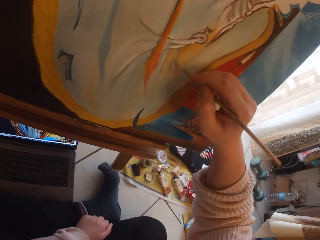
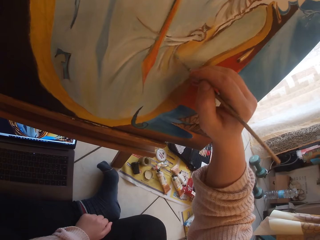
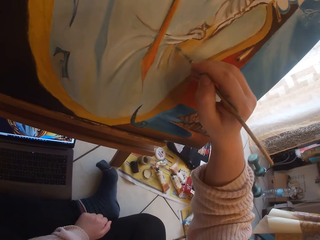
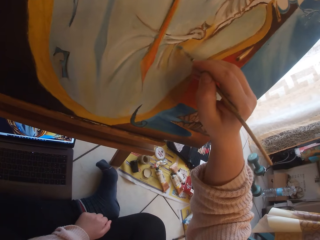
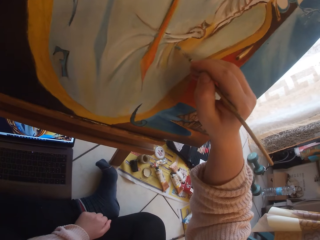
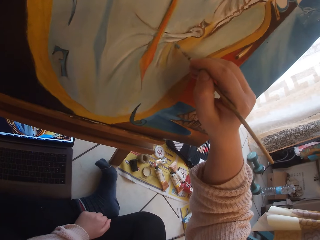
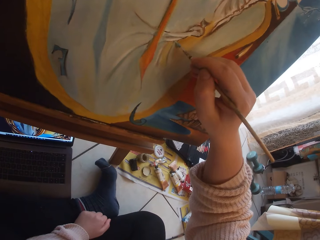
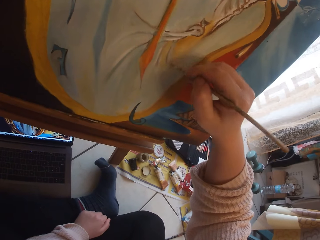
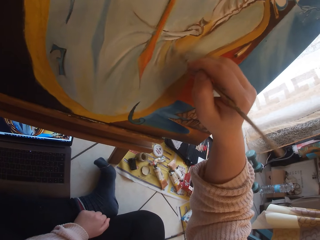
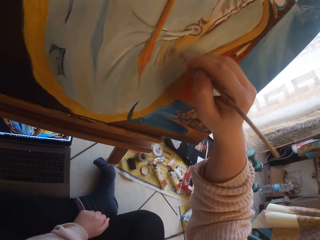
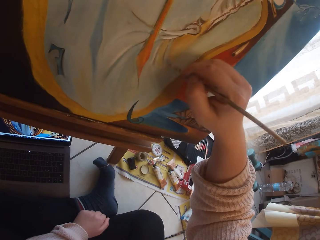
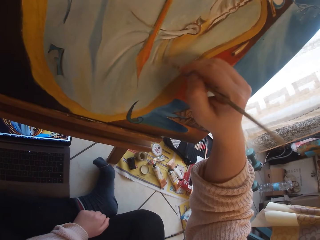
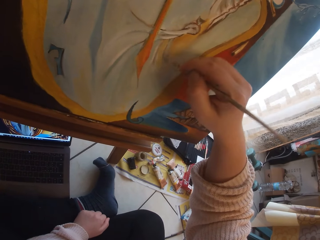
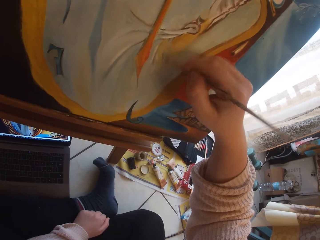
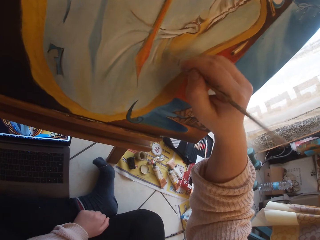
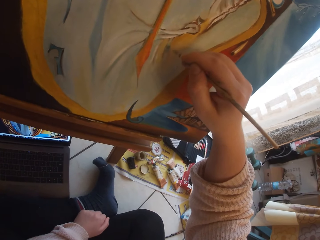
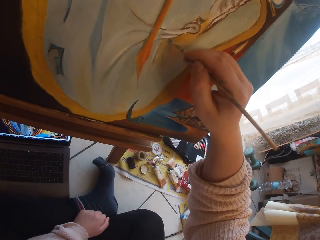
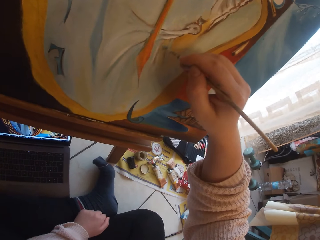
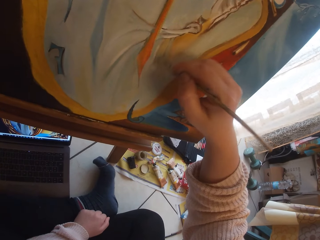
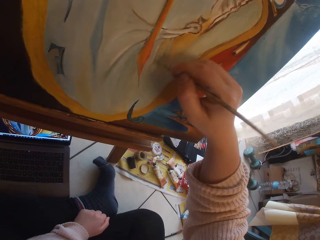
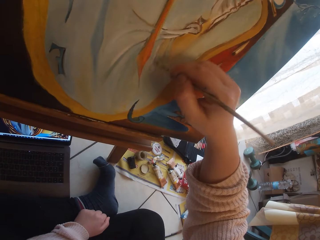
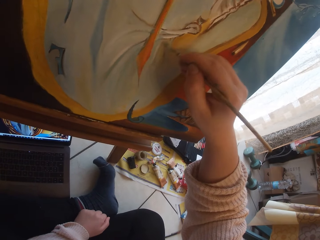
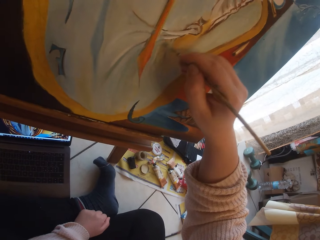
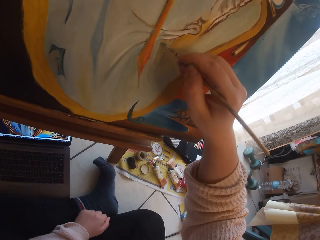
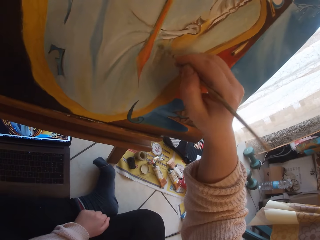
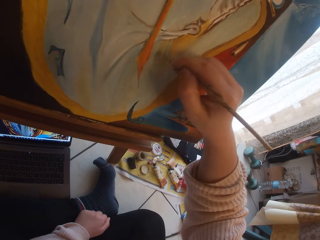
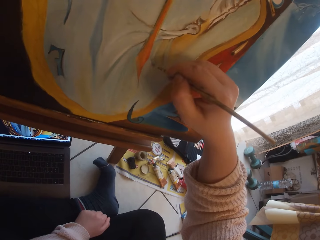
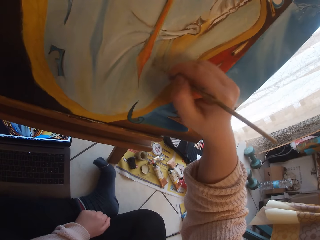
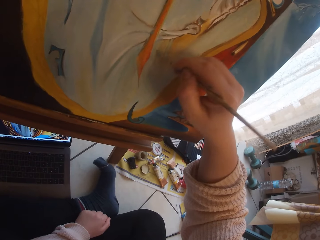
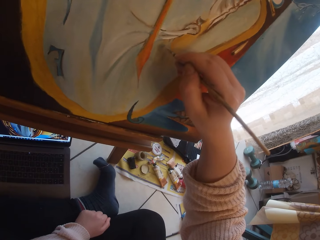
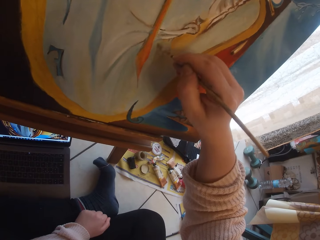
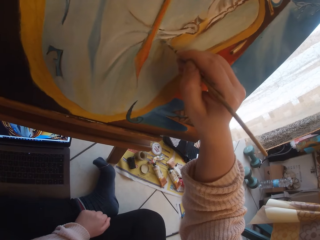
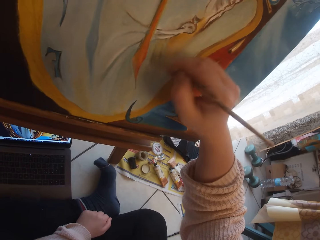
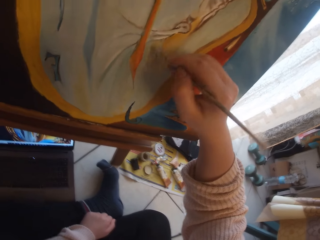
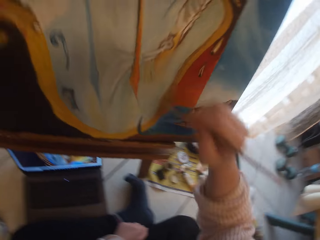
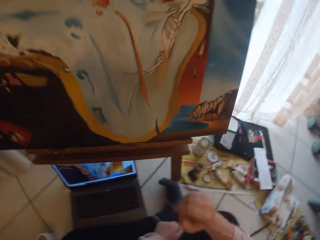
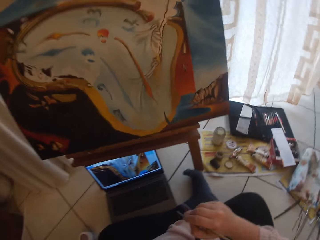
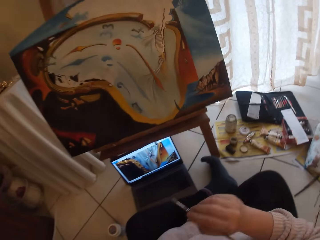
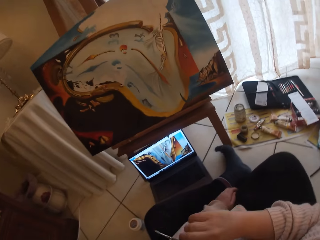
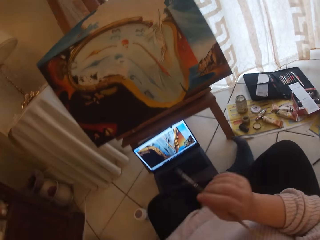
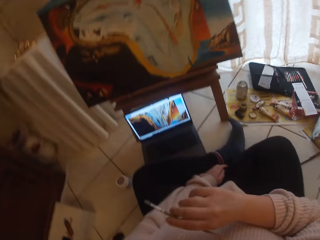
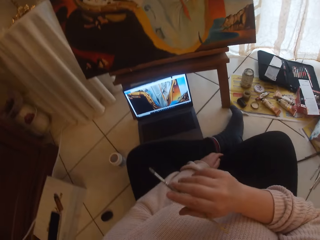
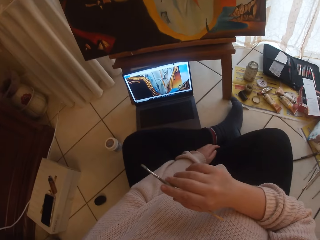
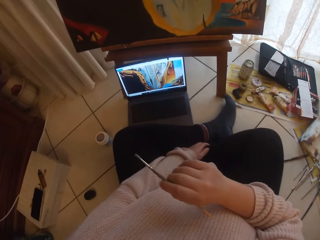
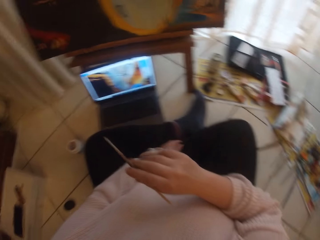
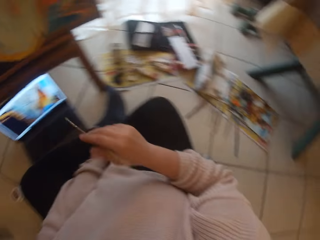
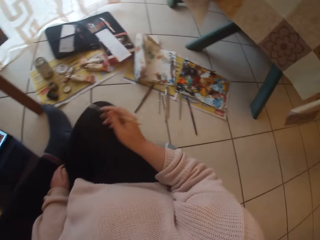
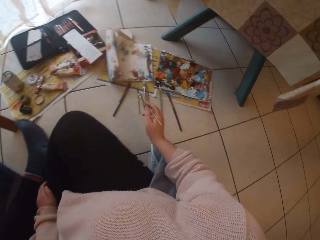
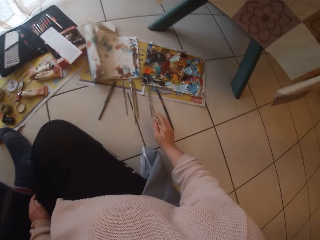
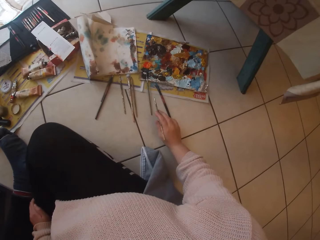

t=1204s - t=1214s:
The camera wearer paints the image from the laptop on the ground on canvas using the paintbrush in her right hand. She removes the paintbrush from the painting. She makes gestures in the air with the paintbrush in her right hand.

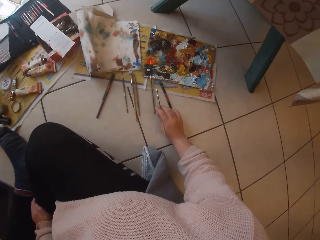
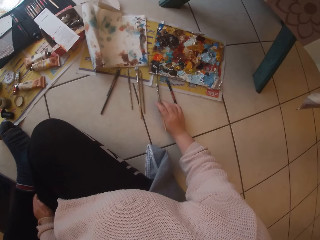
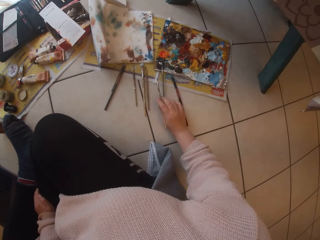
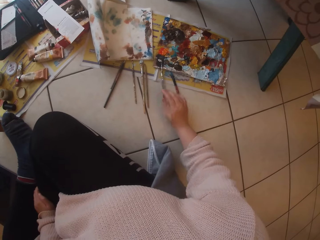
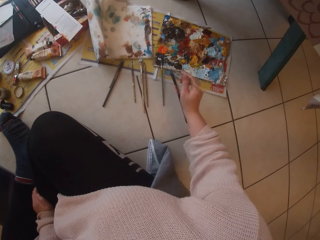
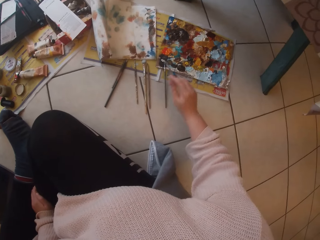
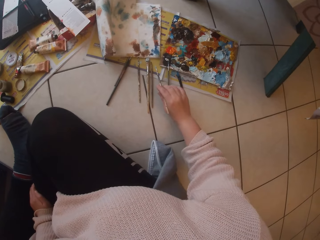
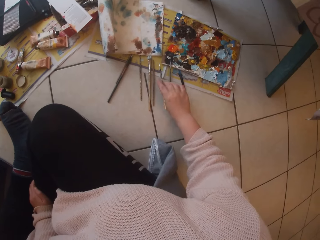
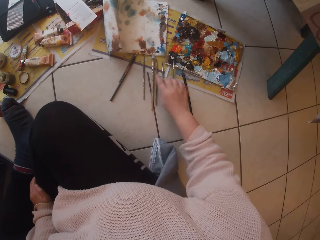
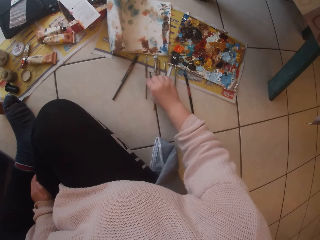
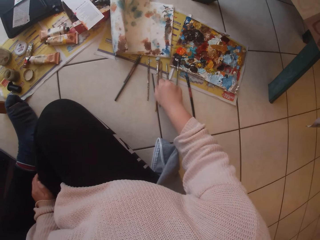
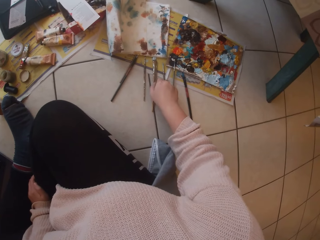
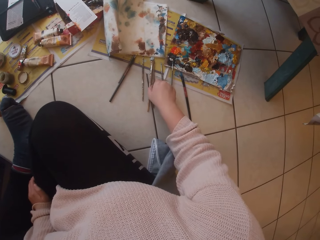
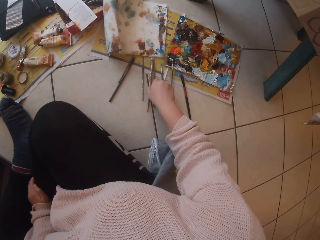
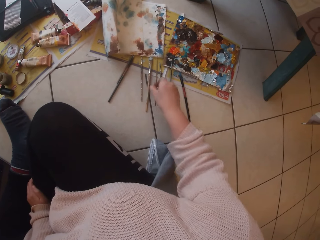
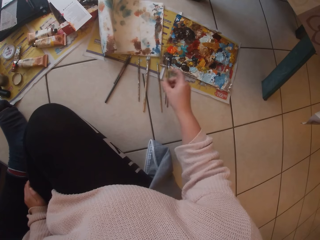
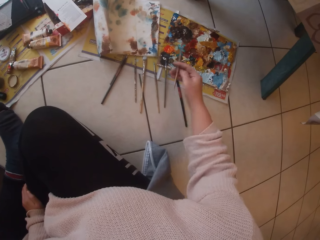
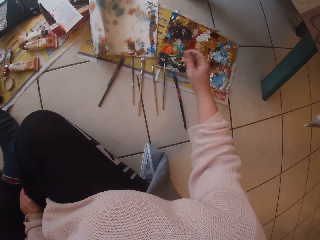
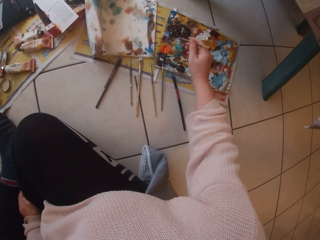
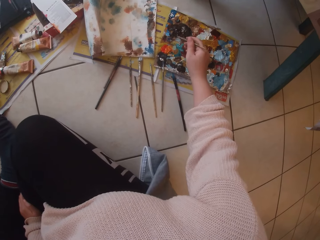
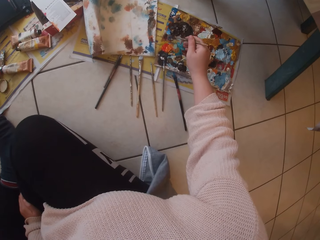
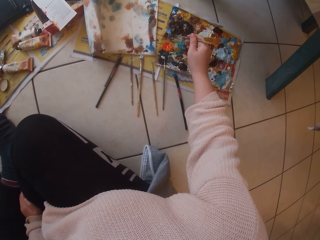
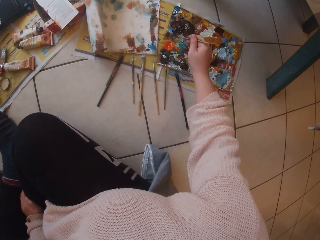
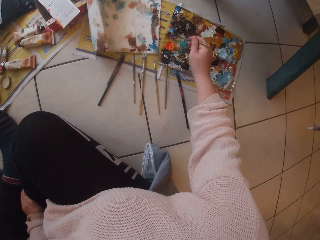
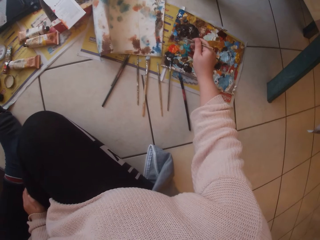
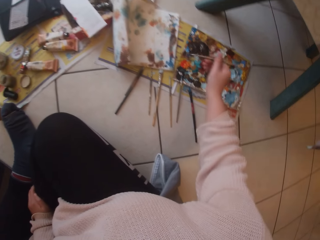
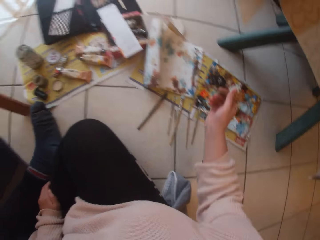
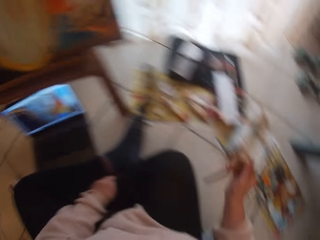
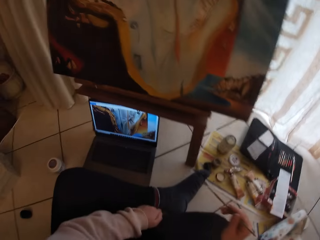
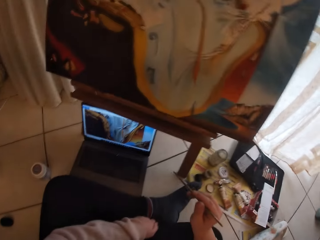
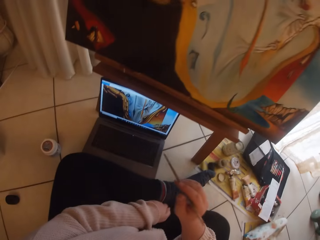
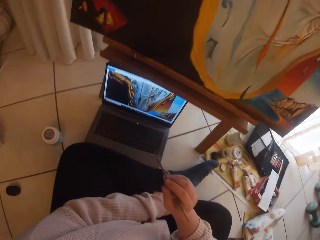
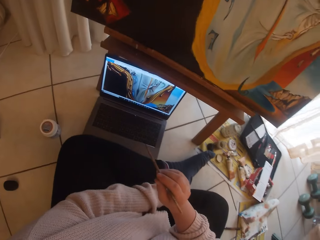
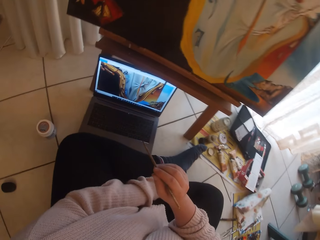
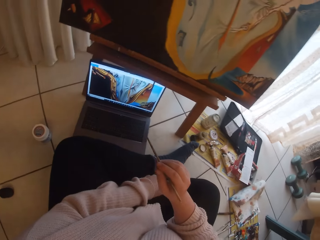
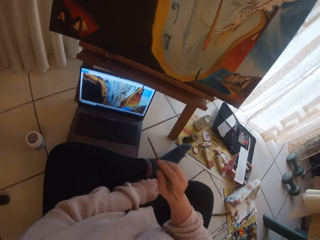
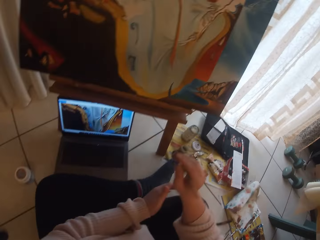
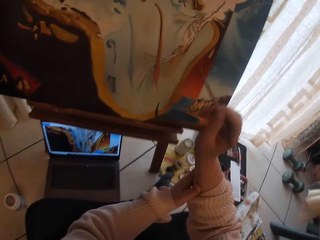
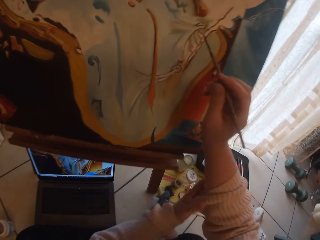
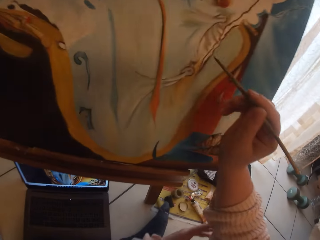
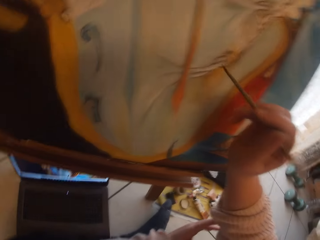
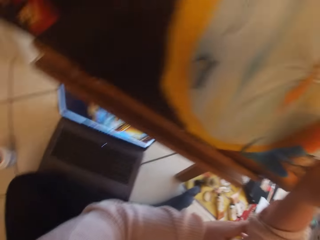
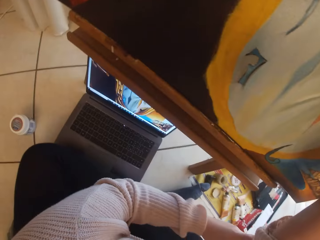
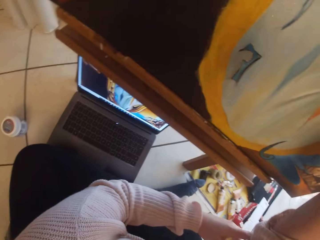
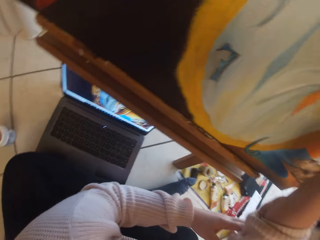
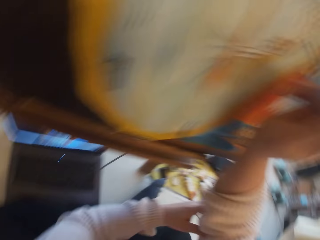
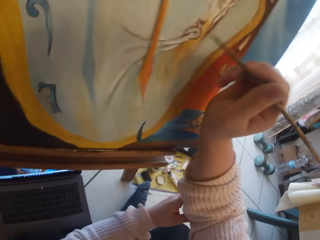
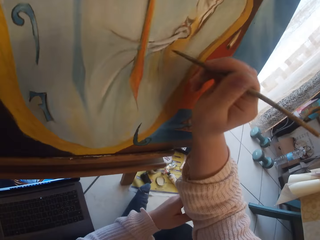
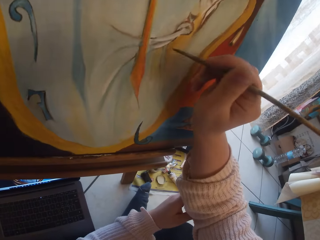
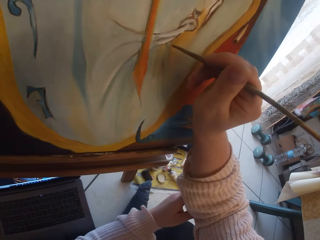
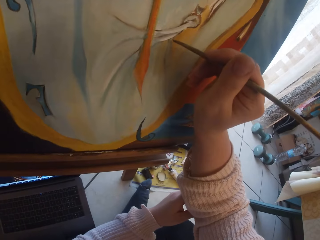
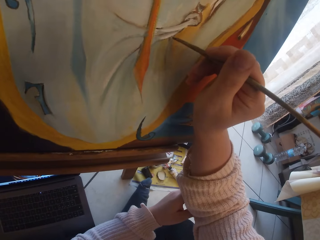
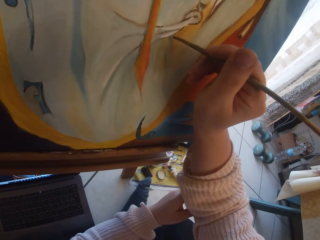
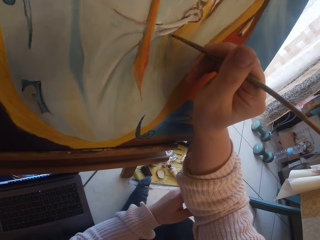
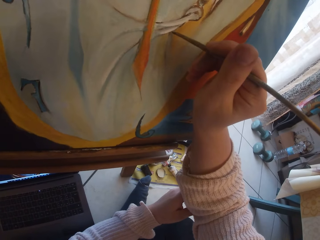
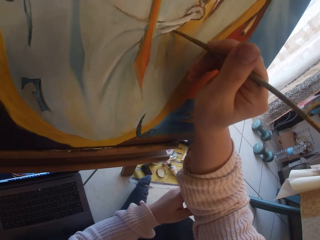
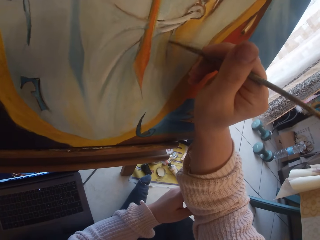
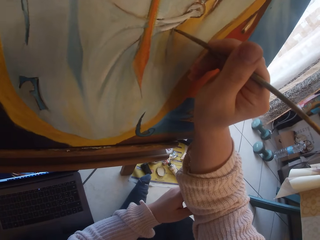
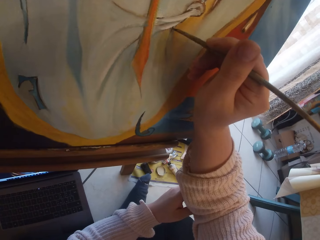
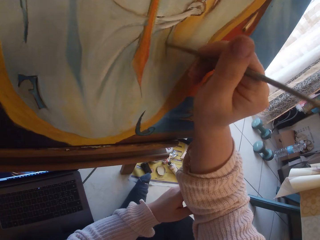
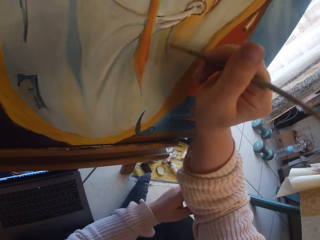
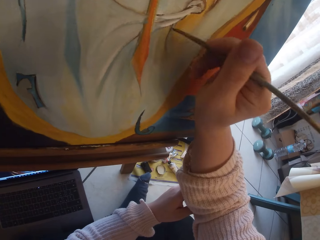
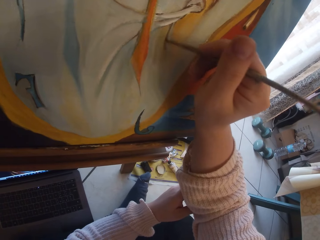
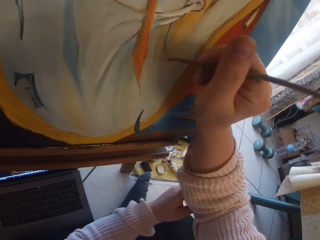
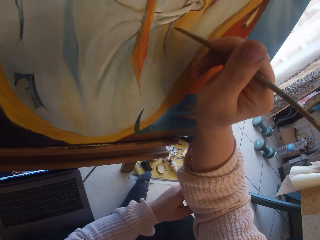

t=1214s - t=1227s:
The camera wearer drops the paintbrush in her right hand on the ground. She picks up a paintbrush from the ground with her right hand. She scoops paint from the pallet on the ground with the paintbrush in her right hand. She removes the brush from the paint board. She paints the image from the laptop on the ground on canvas using the paintbrush in her right hand.
